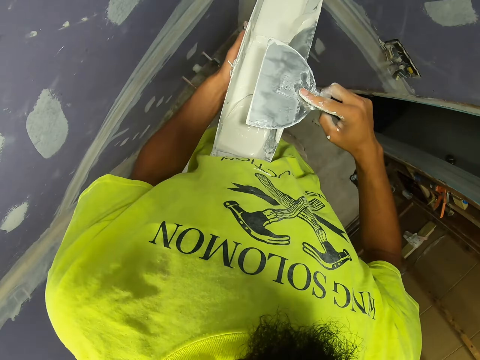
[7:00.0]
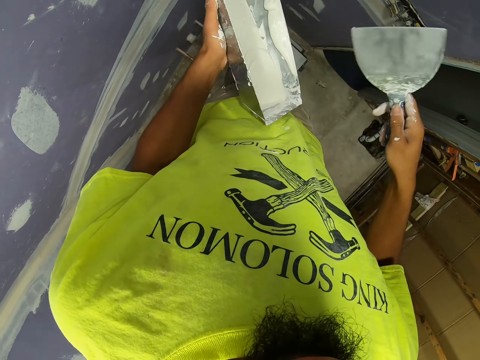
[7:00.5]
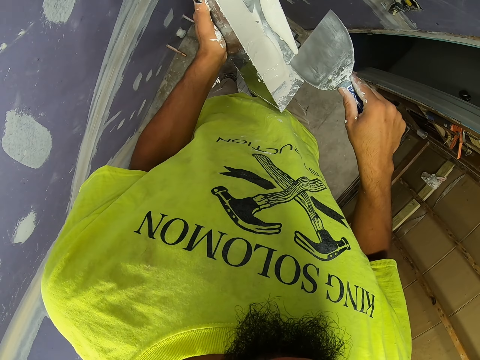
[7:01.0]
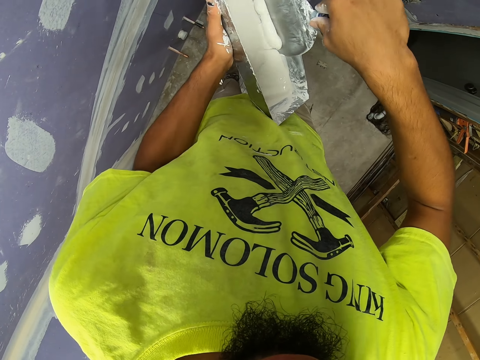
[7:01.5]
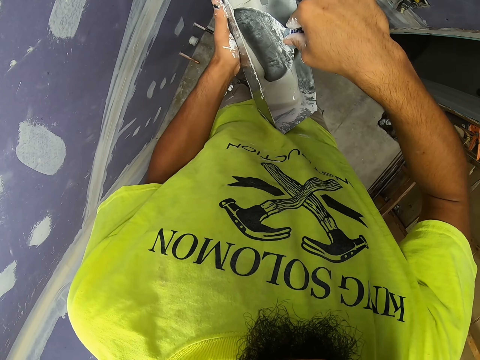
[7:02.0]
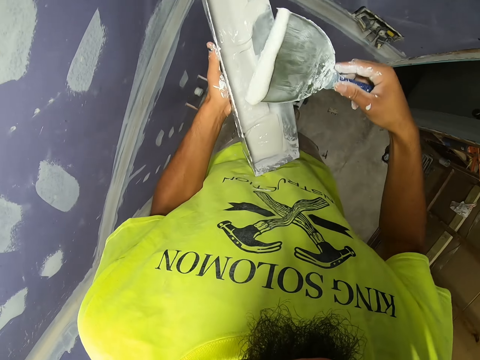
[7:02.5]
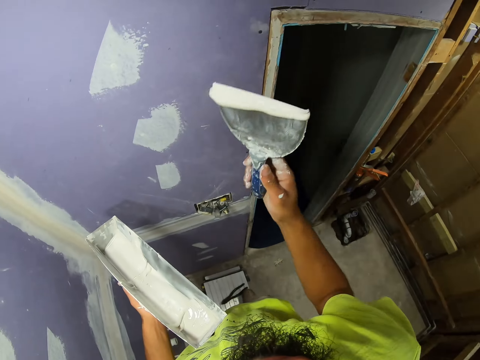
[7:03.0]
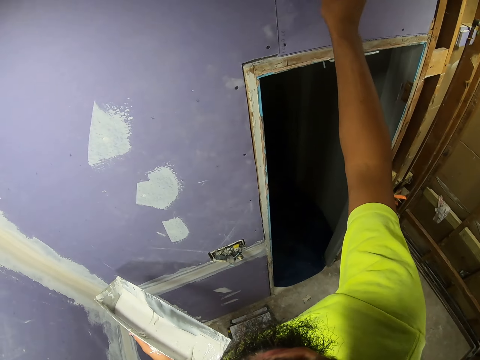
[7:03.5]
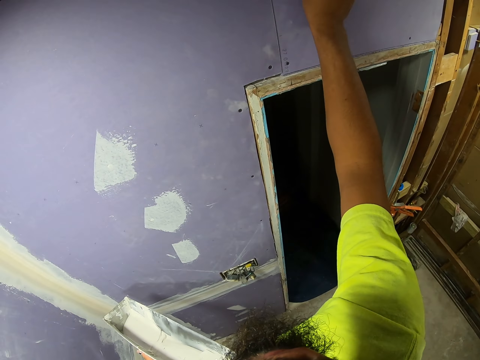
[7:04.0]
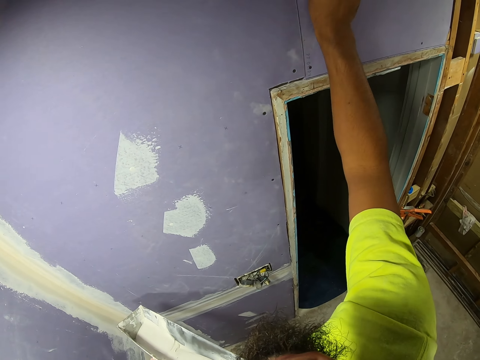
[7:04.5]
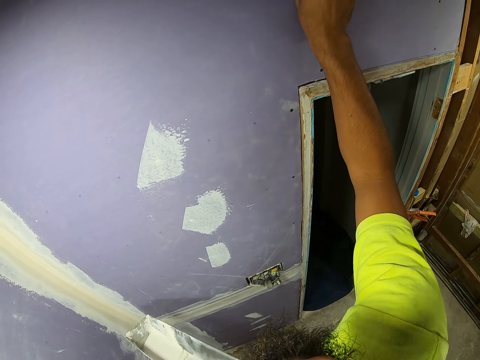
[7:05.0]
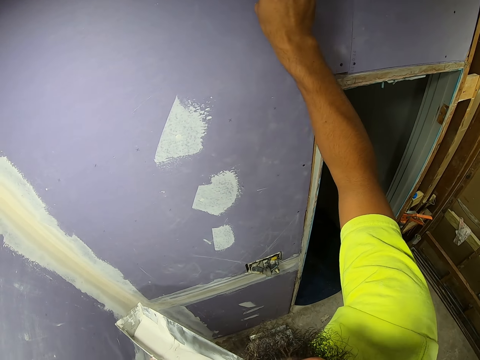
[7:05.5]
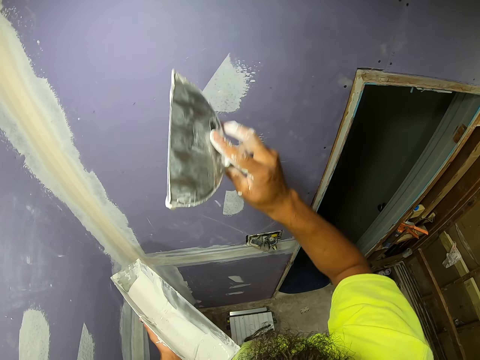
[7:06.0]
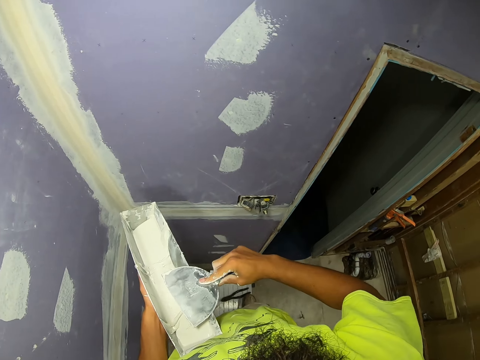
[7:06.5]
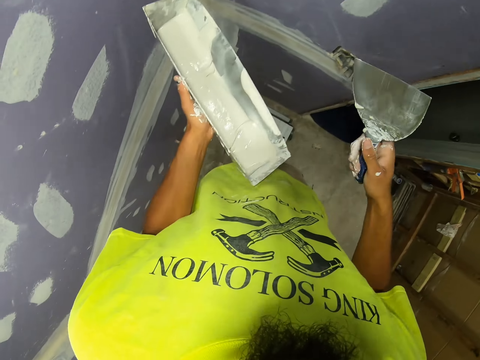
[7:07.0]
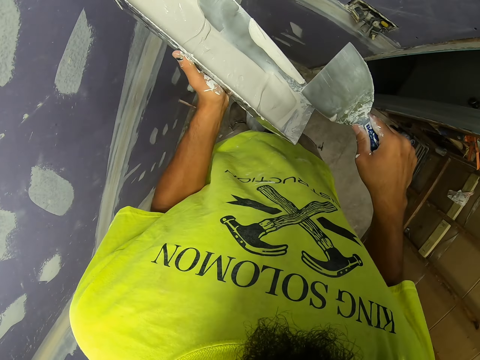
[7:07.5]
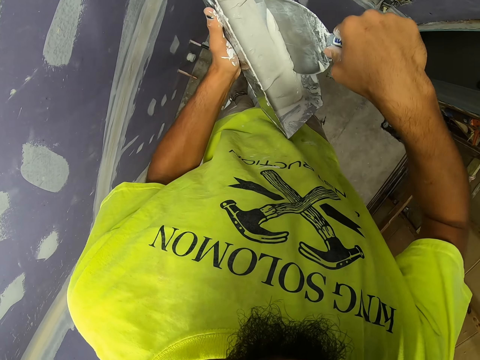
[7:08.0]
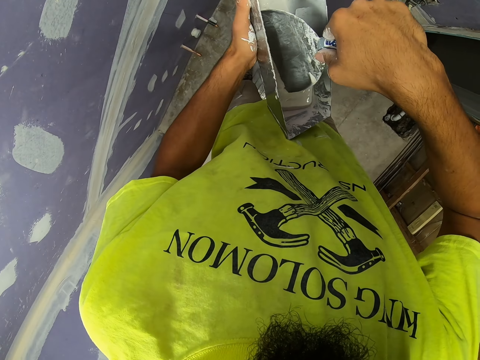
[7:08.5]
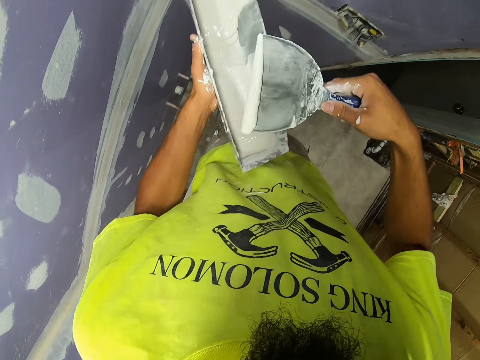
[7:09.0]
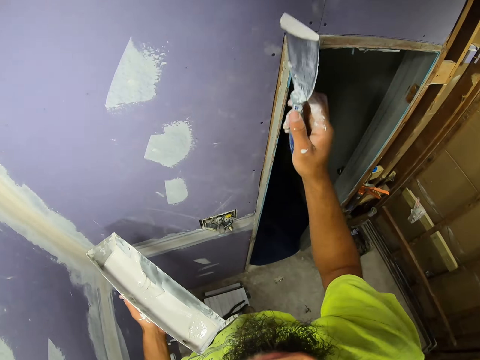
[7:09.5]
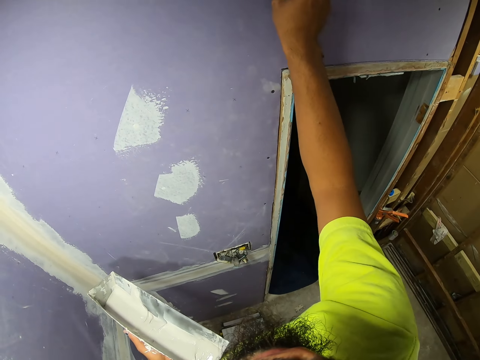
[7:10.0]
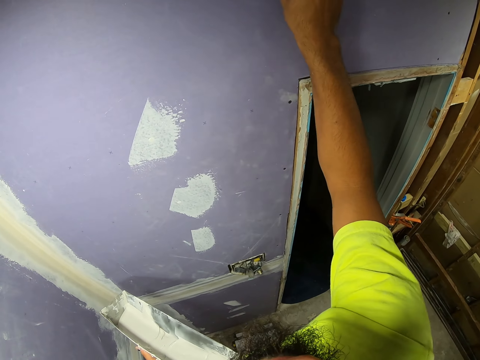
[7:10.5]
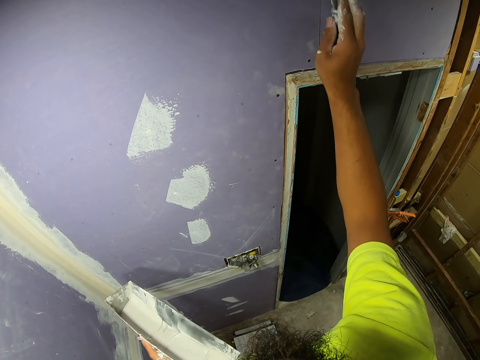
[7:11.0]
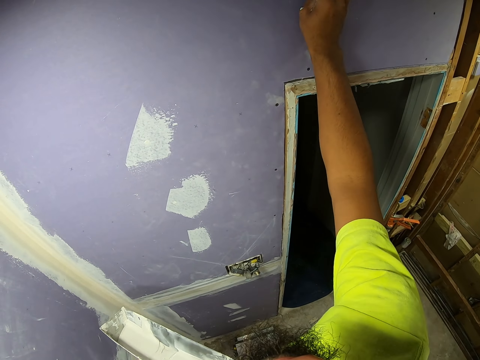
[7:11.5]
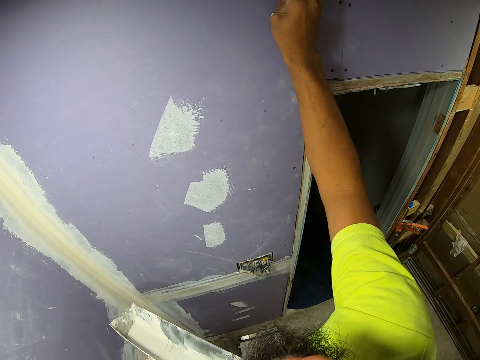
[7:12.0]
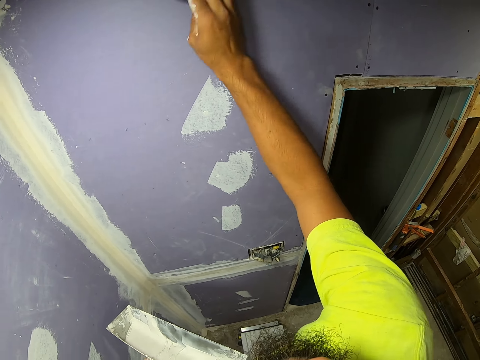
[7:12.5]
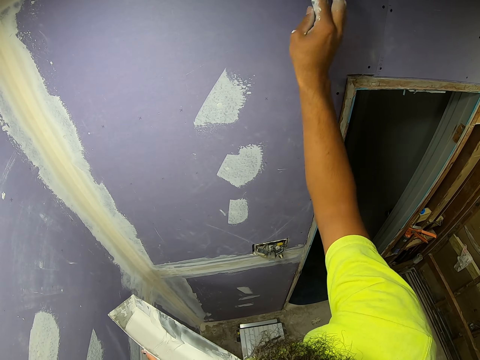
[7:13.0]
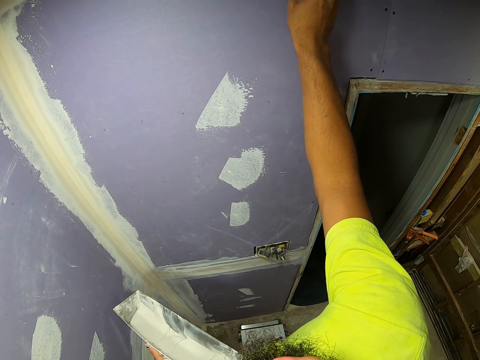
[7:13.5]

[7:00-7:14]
The camera wearer cleans the scraper on the venetian plaster tray. They pick up venetian plaster or paint from the tray with the scraper. They plaster venetian plaster on the wall. They clean the scraper on the venetian plaster tray and remove excess paint. They pick up venetian plaster from the tray with the scraper. They plaster venetian plaster on the wall.

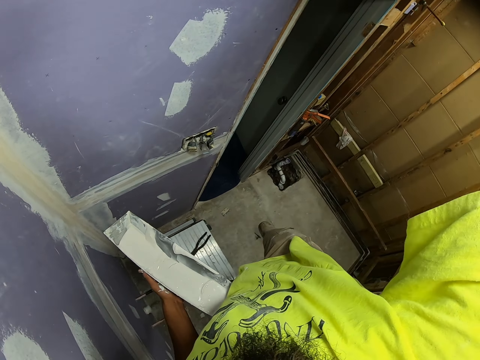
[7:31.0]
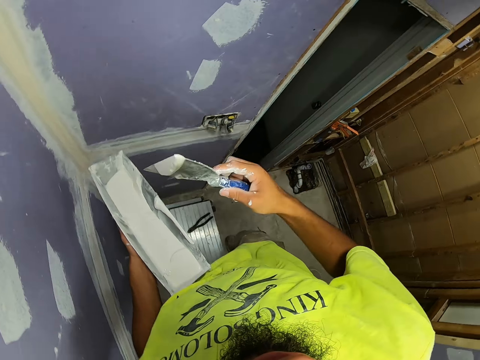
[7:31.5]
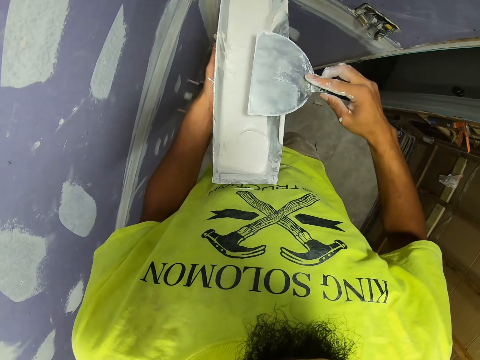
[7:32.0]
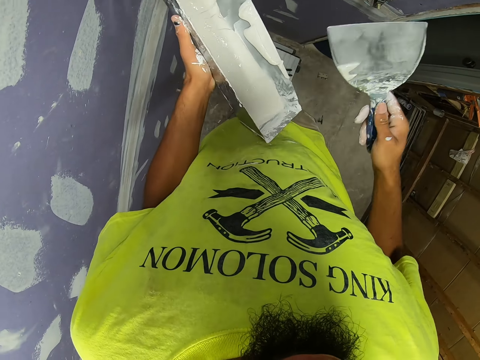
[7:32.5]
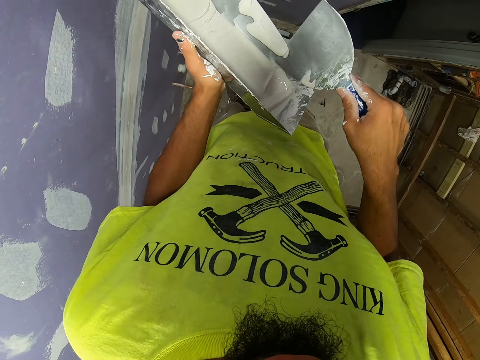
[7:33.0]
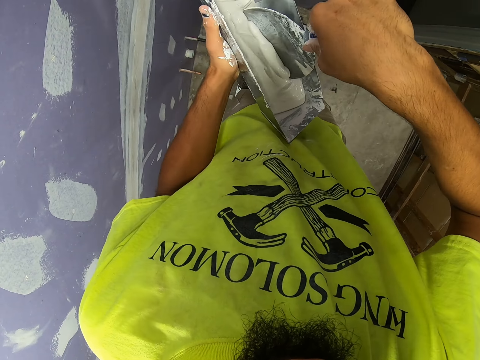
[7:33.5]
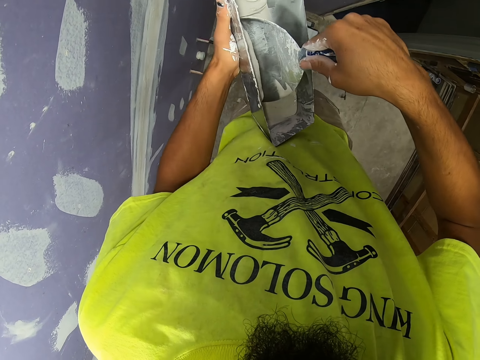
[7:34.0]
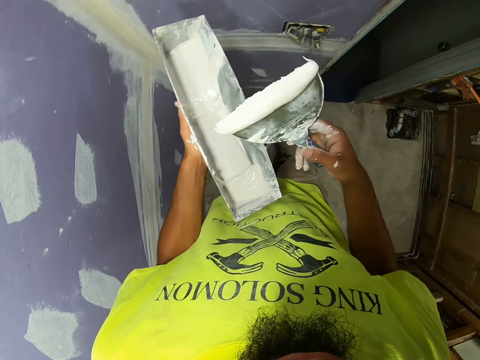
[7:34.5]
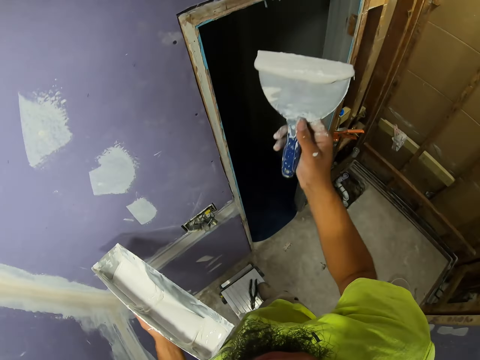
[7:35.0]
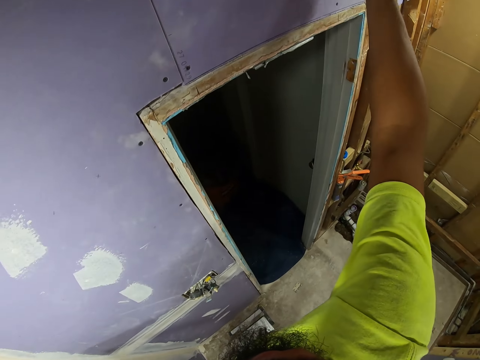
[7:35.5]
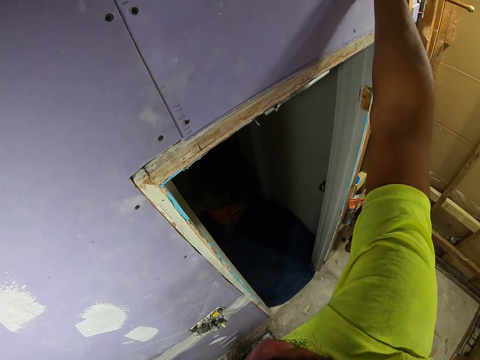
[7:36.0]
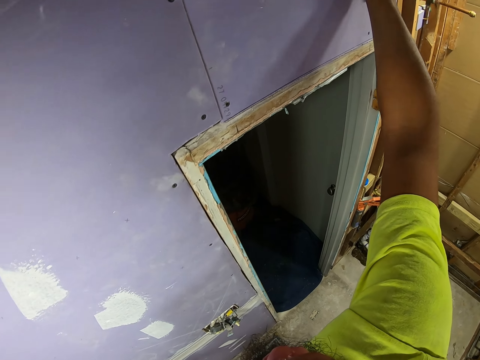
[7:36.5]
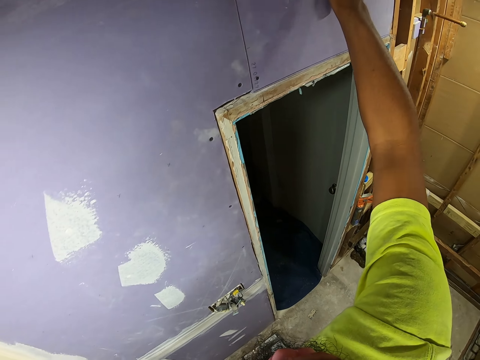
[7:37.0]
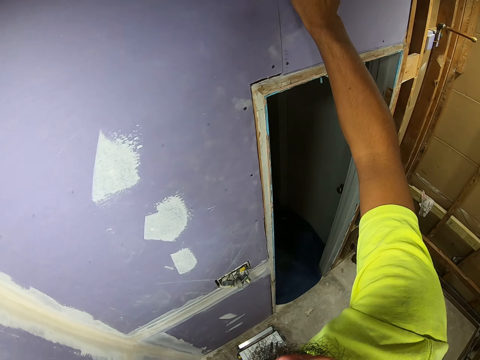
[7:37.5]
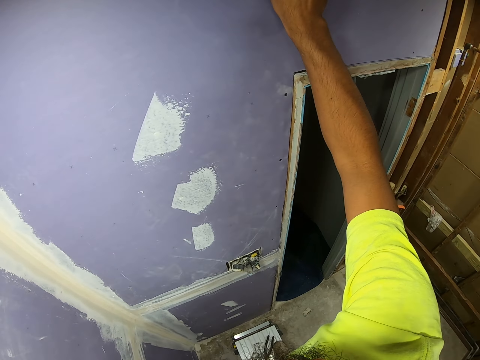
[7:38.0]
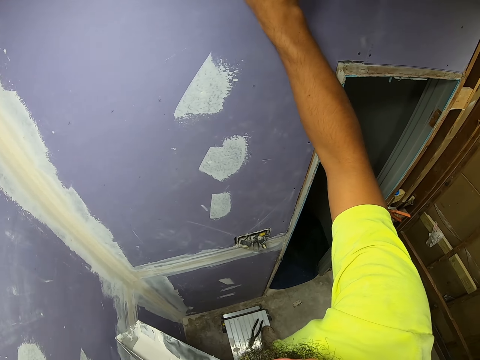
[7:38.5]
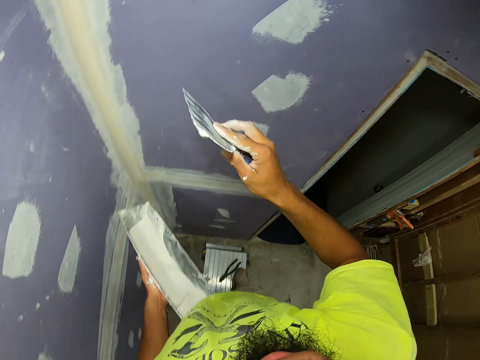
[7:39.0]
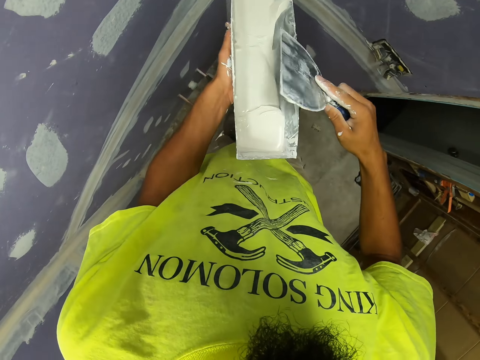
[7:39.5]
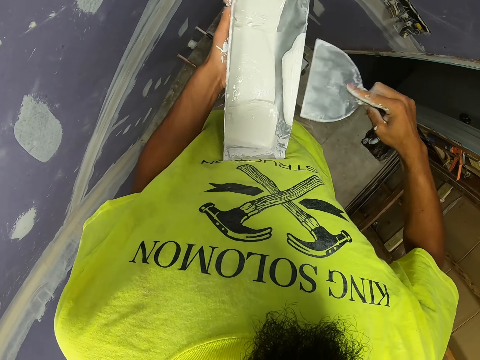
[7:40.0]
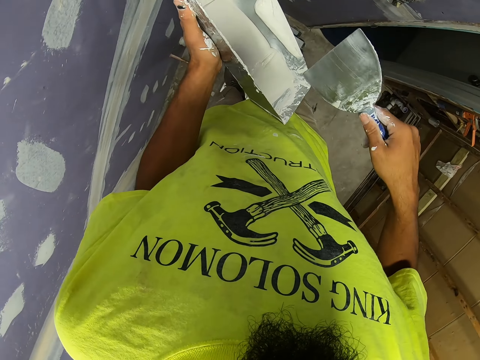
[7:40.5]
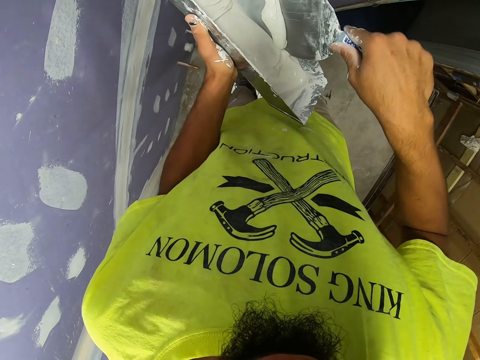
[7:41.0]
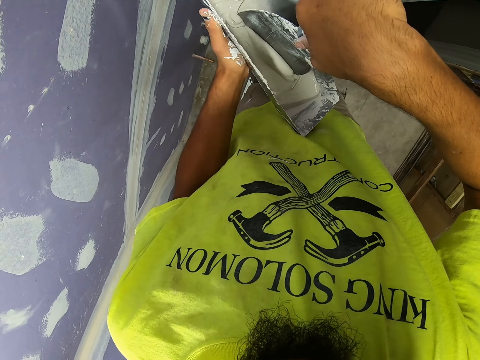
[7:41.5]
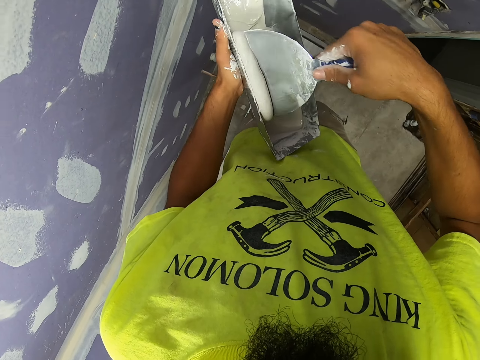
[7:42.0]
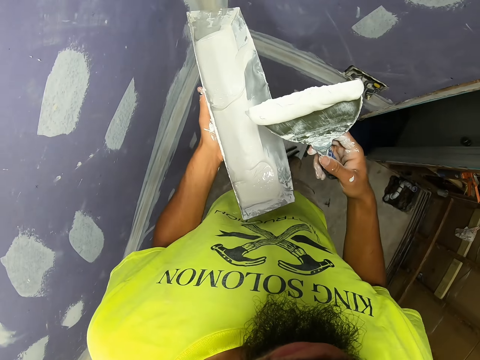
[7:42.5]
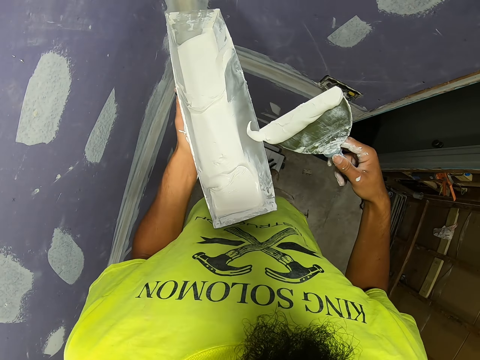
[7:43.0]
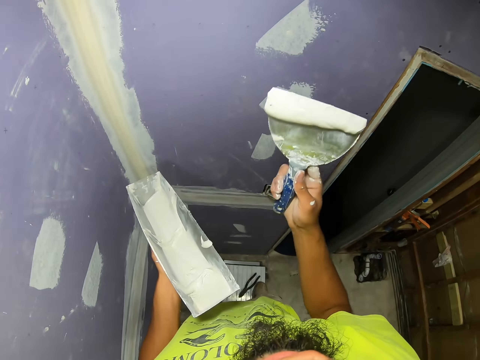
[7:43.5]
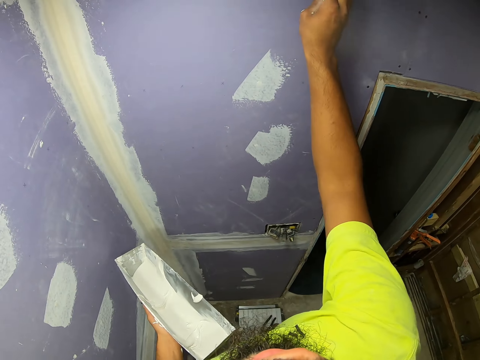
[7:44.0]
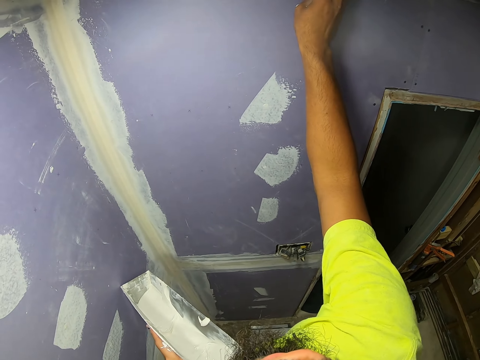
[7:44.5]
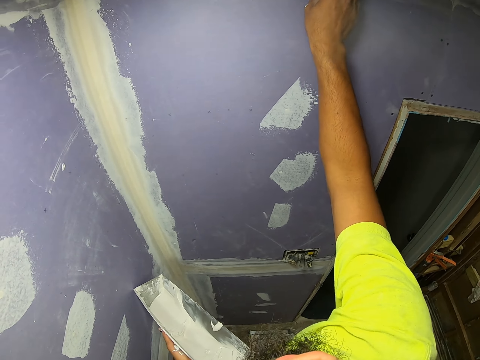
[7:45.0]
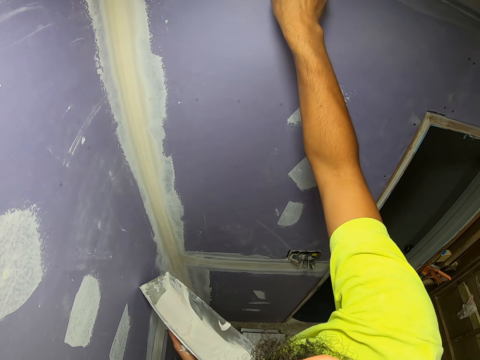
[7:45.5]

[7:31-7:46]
The camera wearer removes excess paint or venetian plaster. They pick up venetian plaster from the tray with a scraper. They plaster venetian plaster on the wall. They remove excess paint. They pick up venetian plaster from the tray with the scraper. They plaster venetian plaster on the wall.
